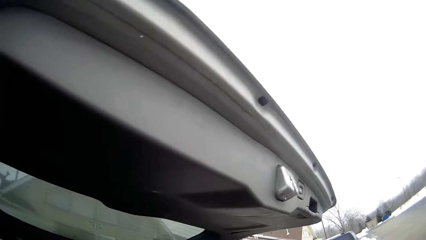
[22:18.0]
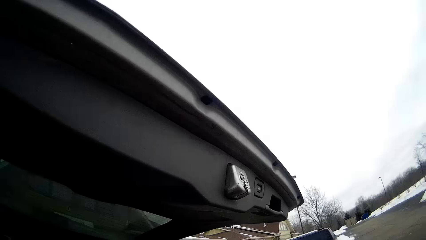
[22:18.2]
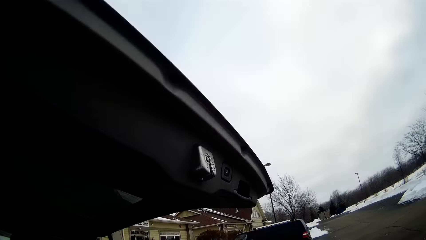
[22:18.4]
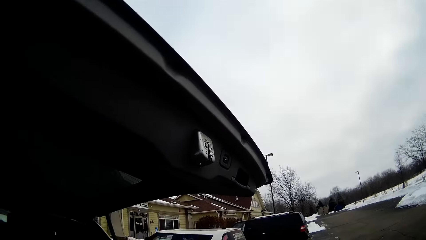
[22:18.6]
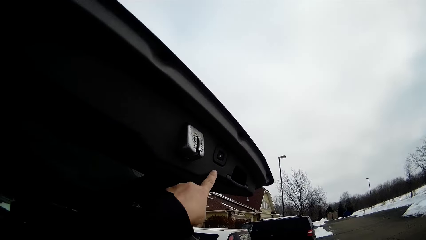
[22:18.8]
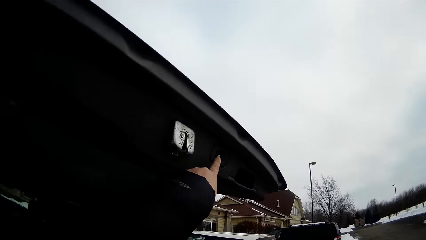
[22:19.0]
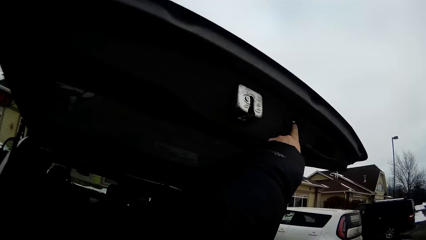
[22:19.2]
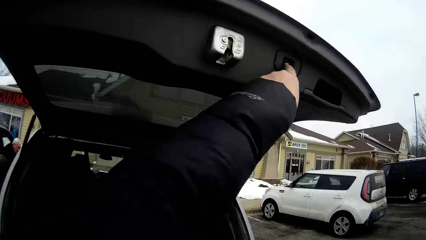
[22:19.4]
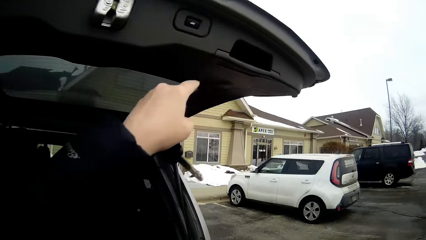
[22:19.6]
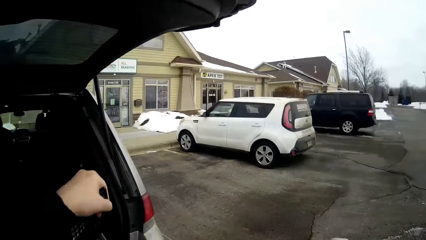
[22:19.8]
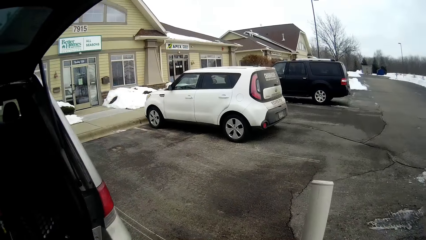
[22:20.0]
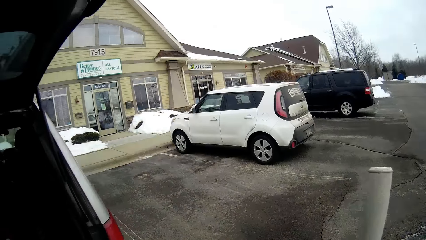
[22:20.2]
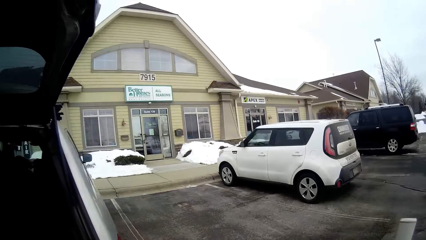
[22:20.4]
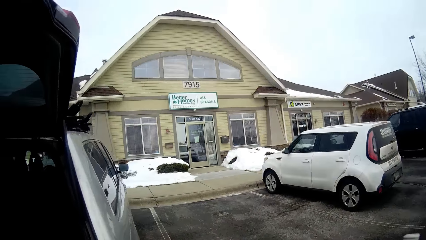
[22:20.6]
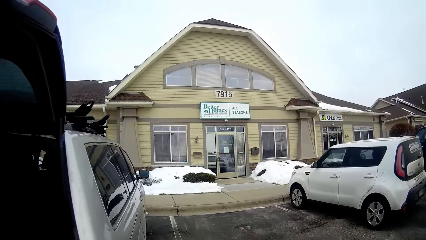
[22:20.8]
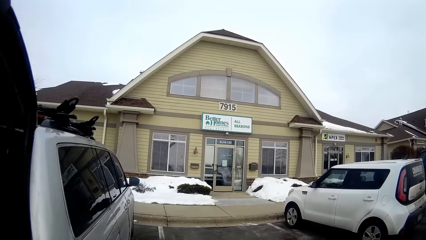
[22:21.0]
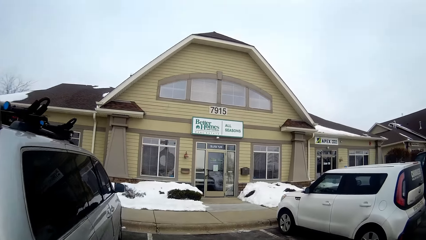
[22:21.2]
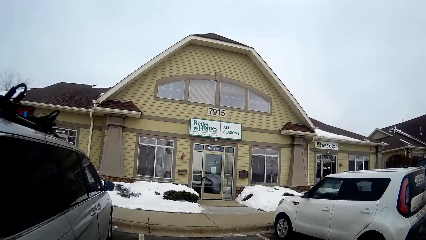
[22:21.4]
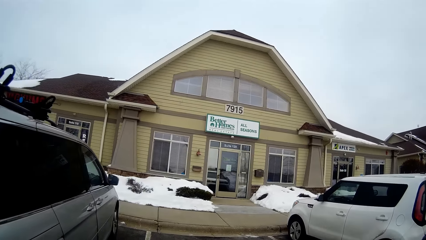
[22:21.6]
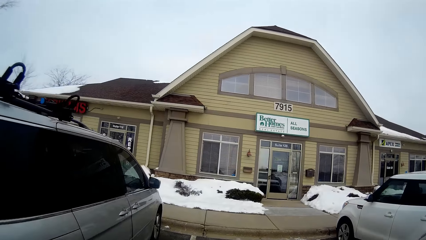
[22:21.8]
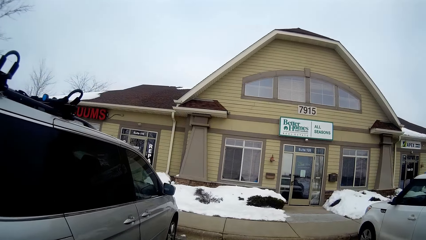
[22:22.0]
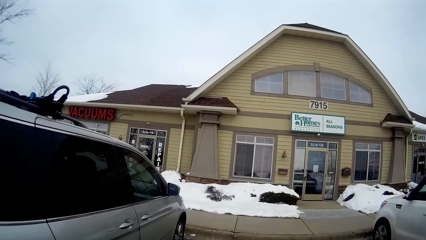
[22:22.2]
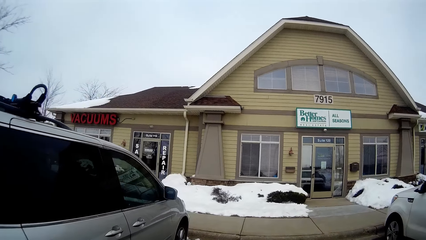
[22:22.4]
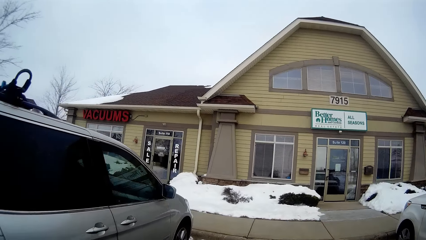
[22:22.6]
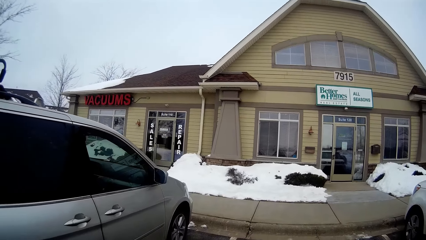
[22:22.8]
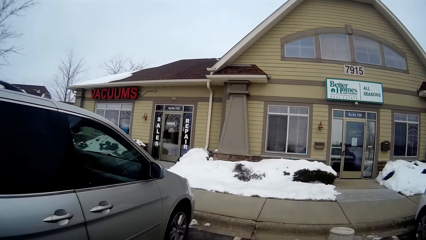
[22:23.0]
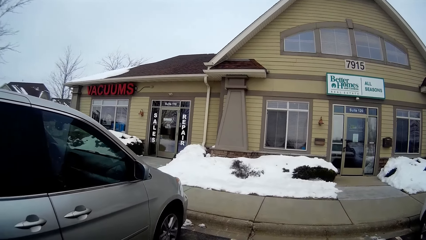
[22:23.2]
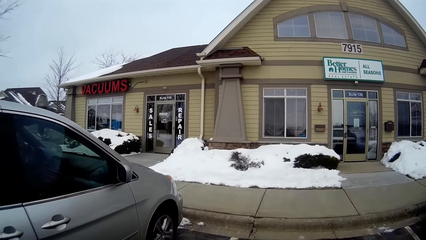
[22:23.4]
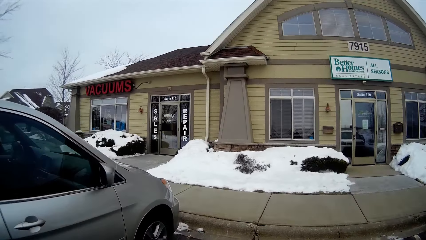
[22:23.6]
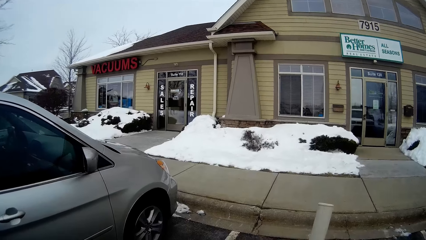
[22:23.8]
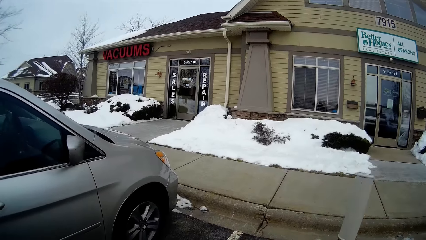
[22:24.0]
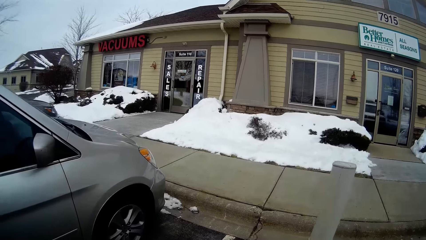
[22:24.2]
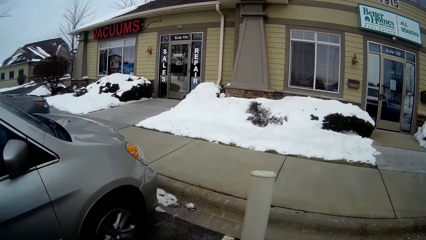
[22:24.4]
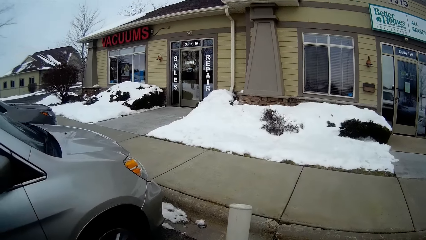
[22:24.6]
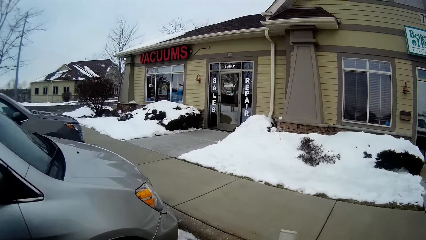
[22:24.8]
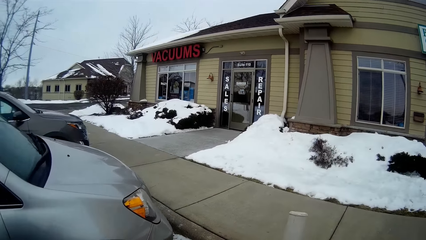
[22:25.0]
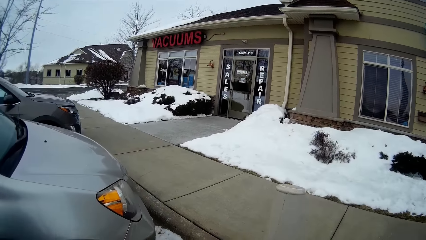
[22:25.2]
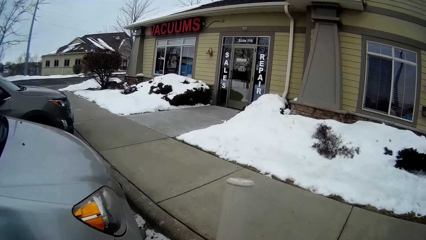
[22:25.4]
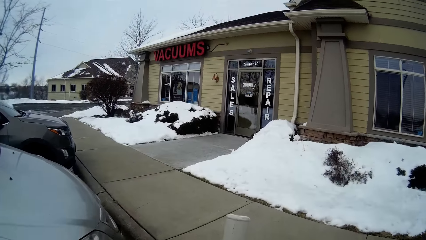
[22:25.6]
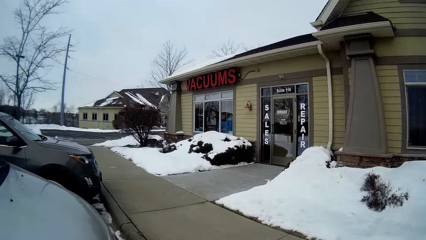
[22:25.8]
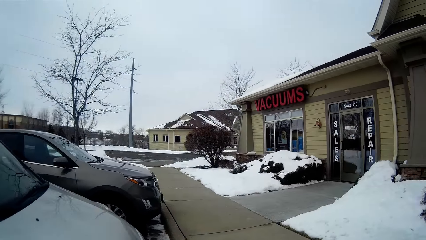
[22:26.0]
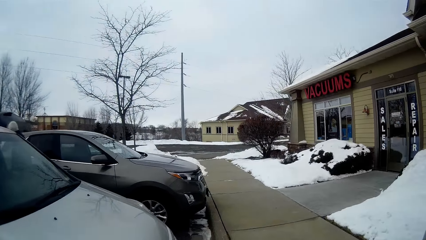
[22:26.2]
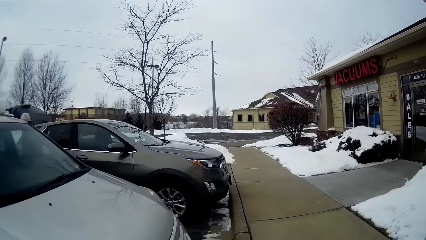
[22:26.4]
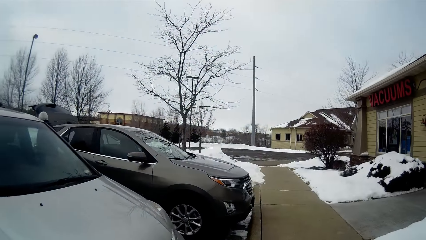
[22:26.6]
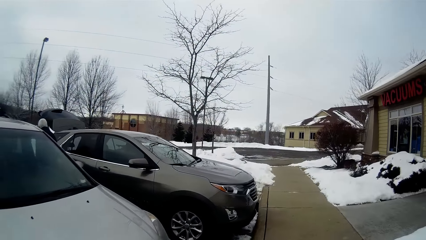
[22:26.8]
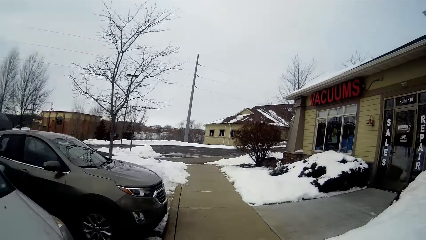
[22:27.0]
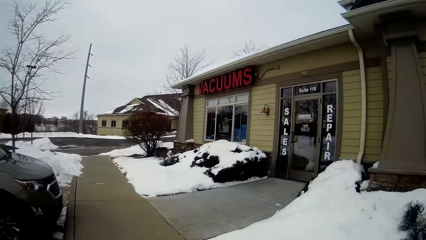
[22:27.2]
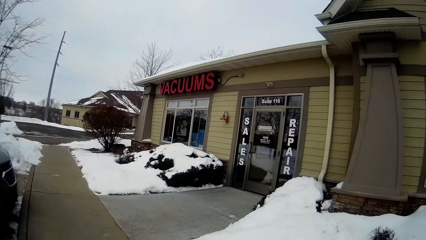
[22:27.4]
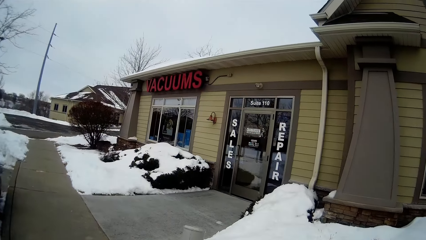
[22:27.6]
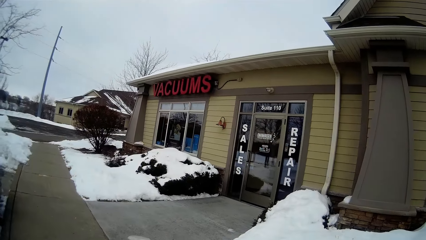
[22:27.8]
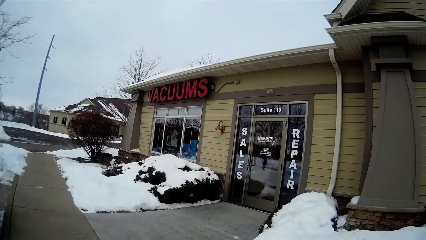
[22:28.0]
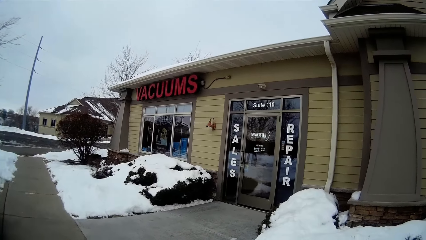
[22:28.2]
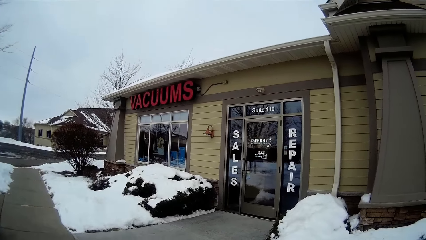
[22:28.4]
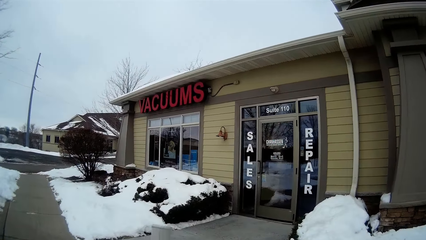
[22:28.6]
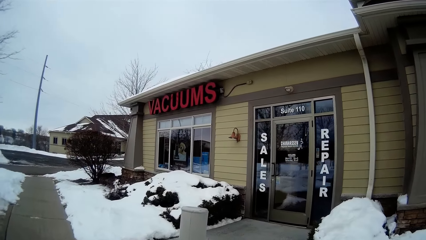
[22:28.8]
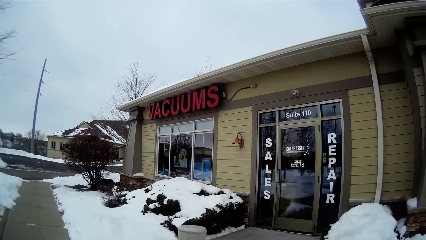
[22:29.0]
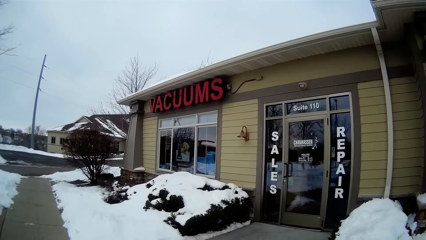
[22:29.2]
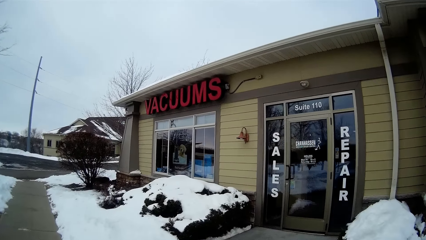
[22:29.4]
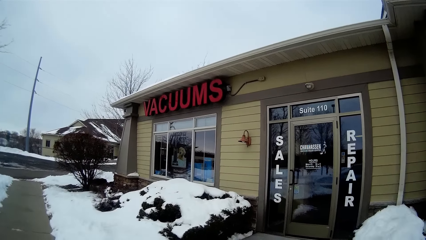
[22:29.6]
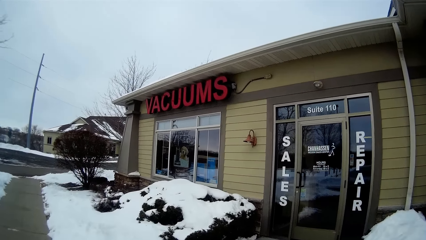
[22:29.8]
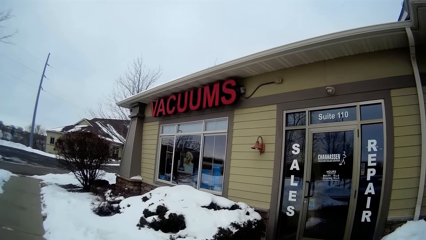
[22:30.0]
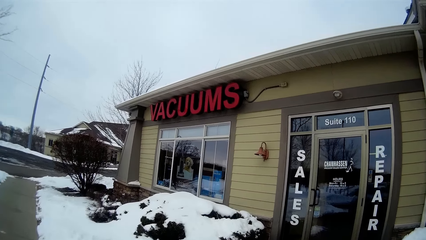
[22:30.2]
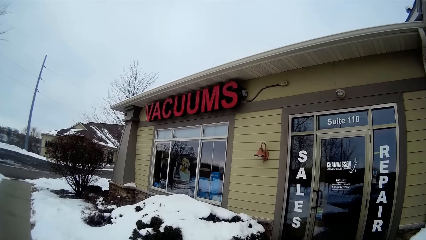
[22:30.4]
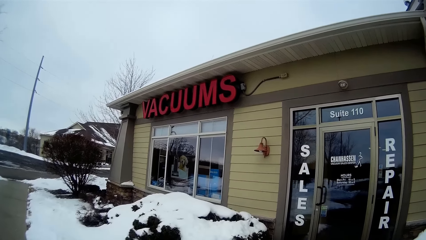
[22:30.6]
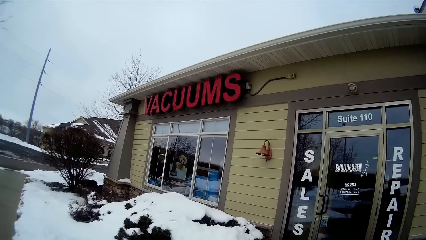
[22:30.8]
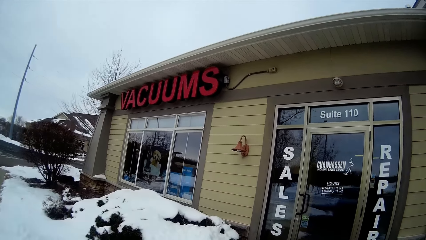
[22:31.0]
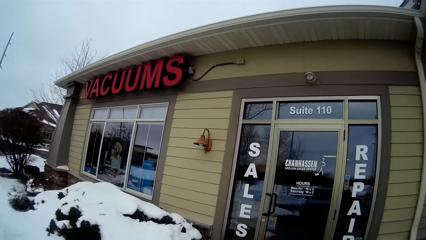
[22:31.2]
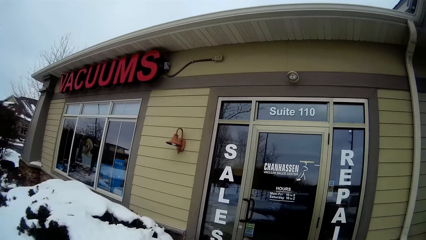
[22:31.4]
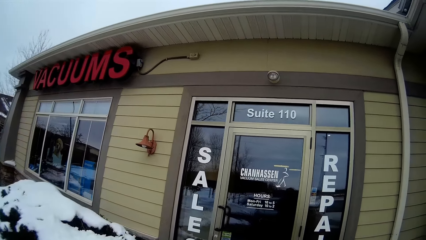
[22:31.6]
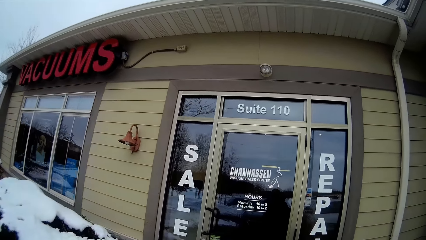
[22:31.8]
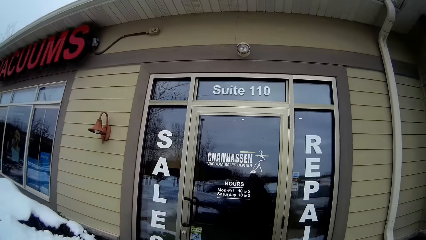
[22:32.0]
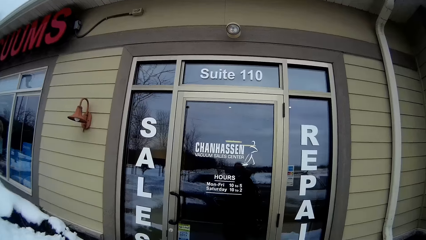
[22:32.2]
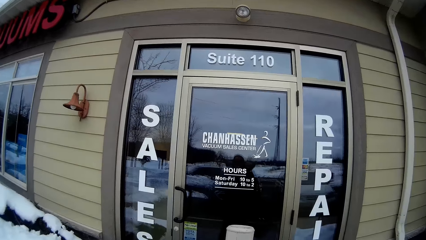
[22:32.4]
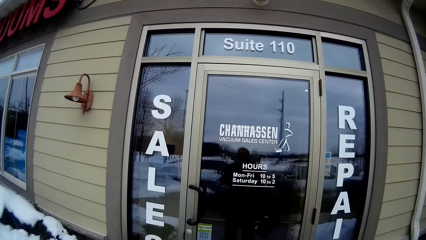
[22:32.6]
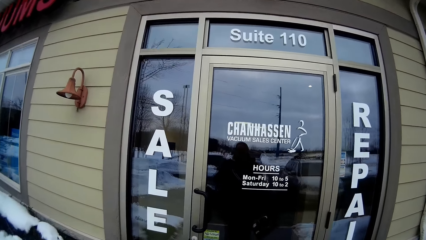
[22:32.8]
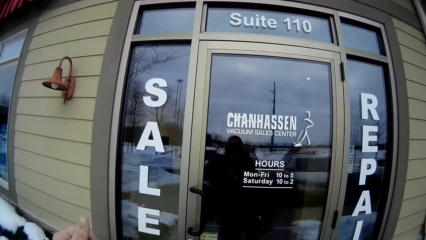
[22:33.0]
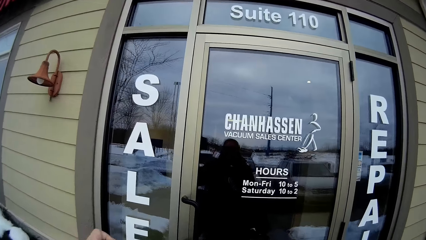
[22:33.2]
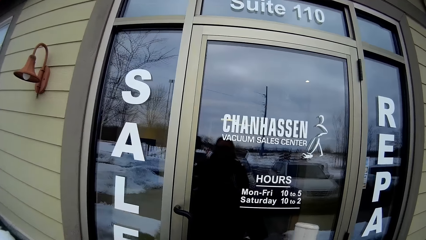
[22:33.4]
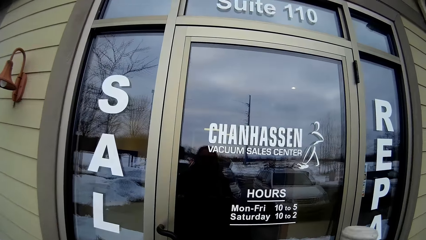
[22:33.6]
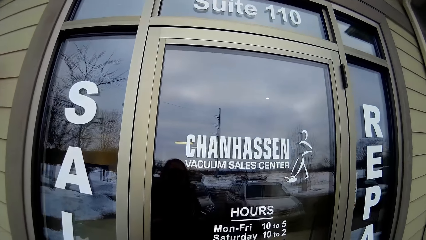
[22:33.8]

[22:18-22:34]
The camera wearer presses a button on the car boot door. They walk.
